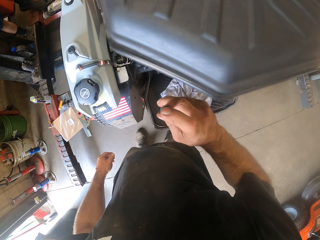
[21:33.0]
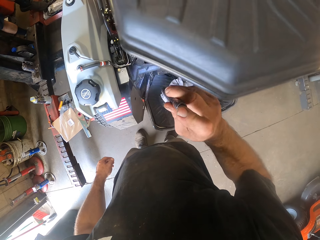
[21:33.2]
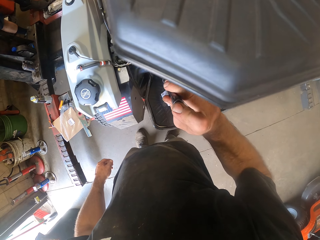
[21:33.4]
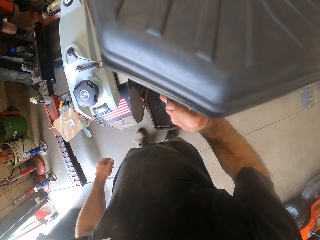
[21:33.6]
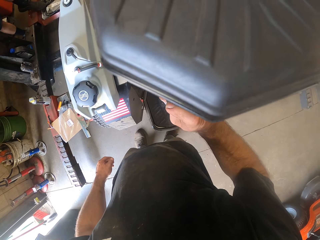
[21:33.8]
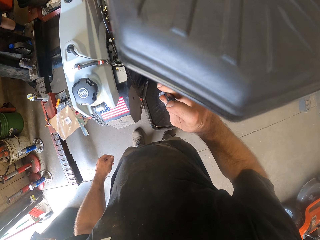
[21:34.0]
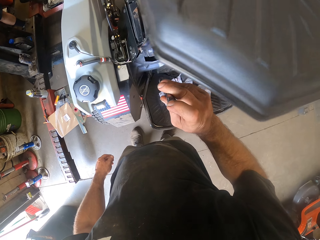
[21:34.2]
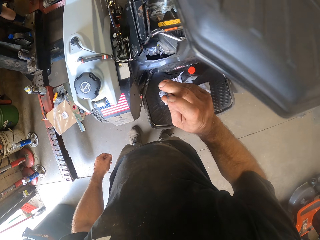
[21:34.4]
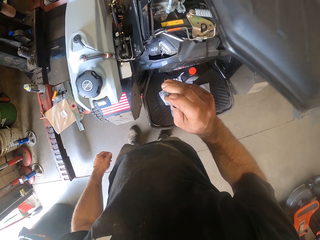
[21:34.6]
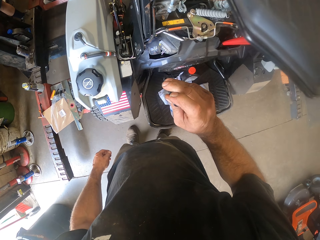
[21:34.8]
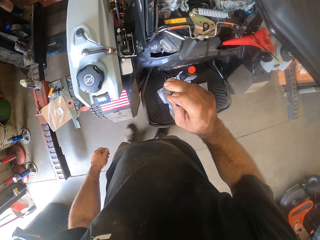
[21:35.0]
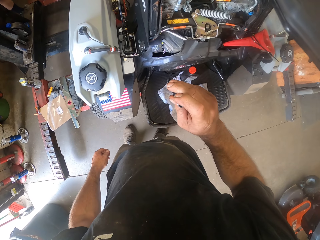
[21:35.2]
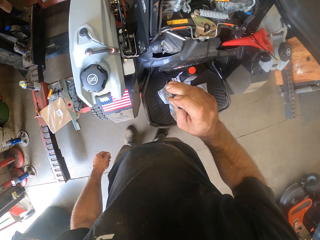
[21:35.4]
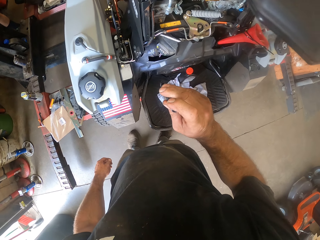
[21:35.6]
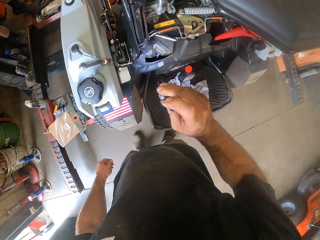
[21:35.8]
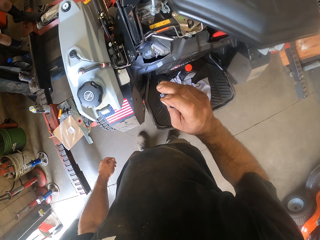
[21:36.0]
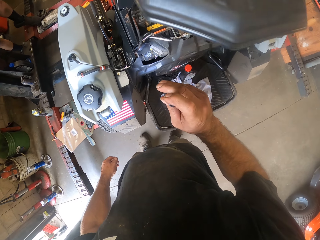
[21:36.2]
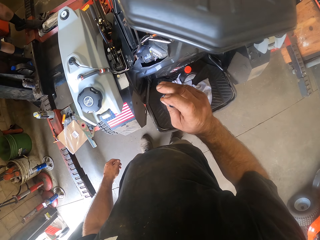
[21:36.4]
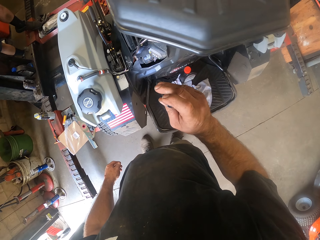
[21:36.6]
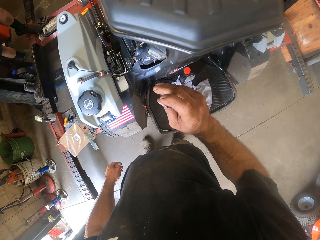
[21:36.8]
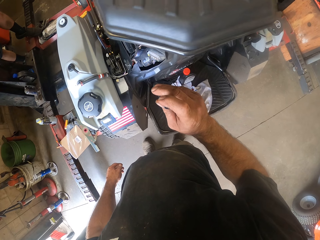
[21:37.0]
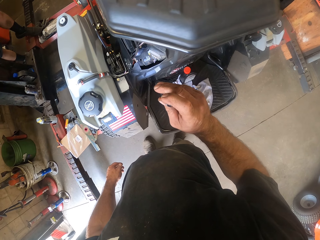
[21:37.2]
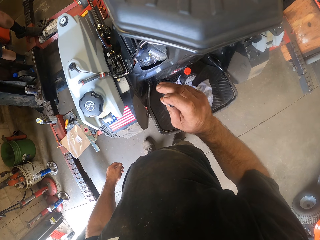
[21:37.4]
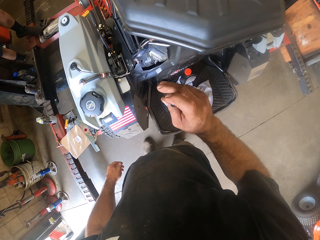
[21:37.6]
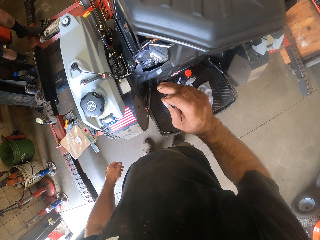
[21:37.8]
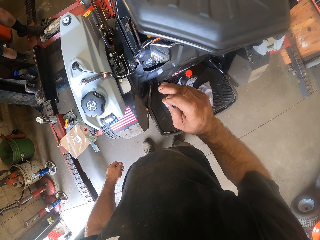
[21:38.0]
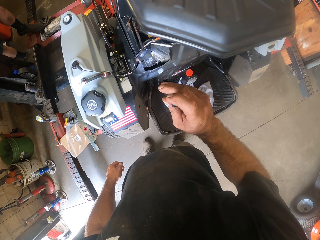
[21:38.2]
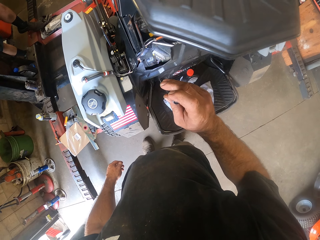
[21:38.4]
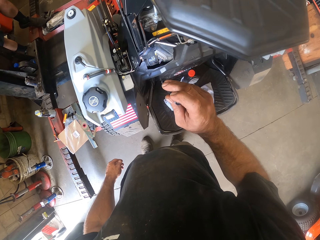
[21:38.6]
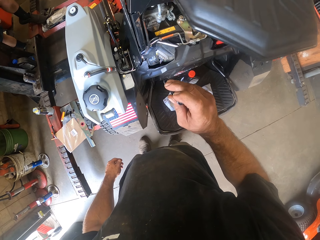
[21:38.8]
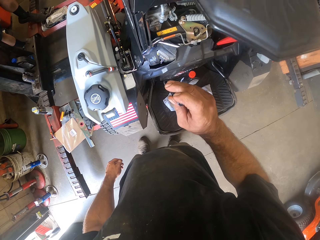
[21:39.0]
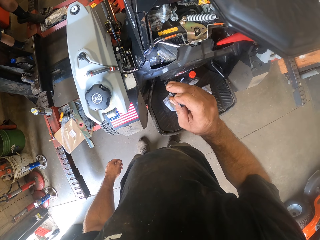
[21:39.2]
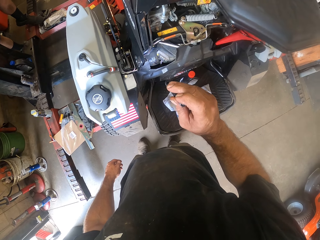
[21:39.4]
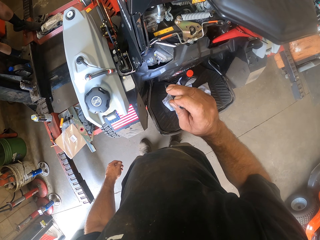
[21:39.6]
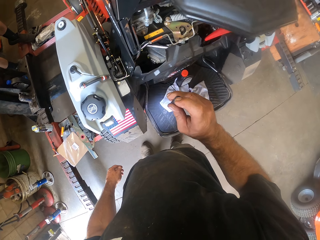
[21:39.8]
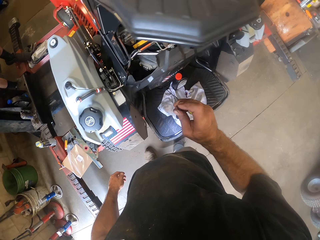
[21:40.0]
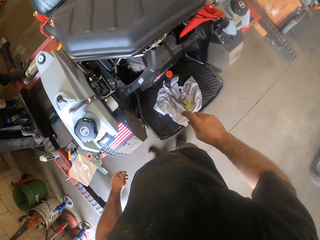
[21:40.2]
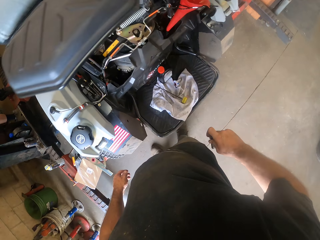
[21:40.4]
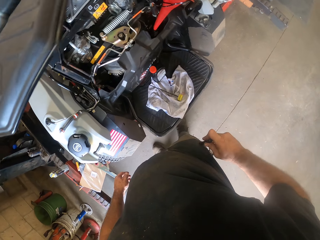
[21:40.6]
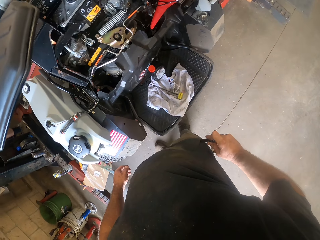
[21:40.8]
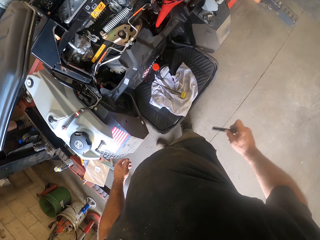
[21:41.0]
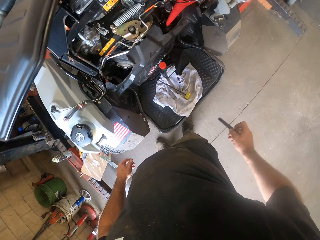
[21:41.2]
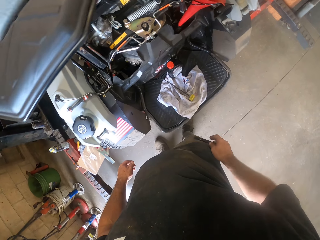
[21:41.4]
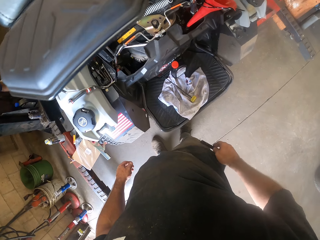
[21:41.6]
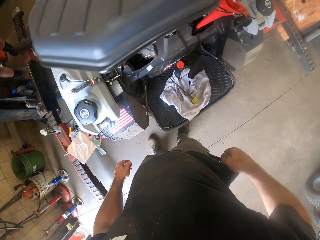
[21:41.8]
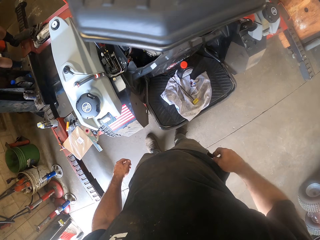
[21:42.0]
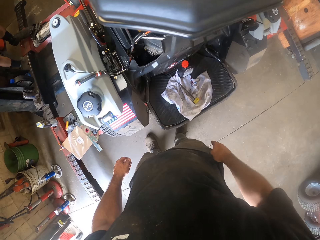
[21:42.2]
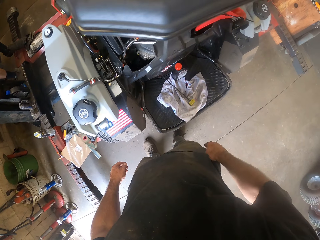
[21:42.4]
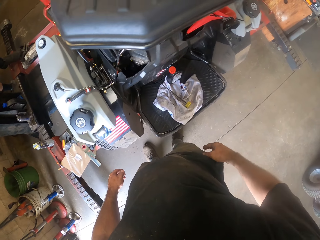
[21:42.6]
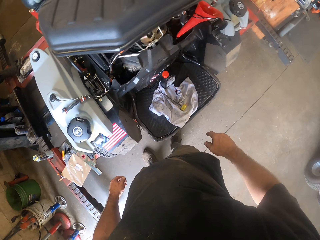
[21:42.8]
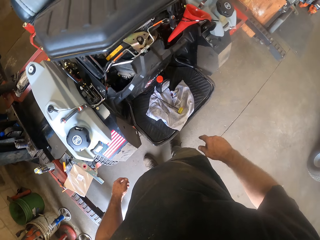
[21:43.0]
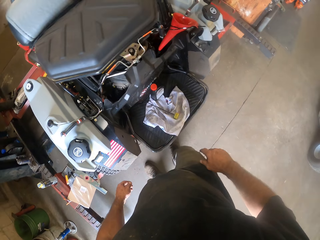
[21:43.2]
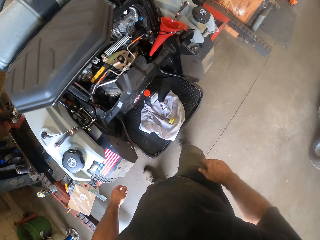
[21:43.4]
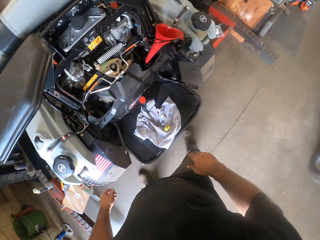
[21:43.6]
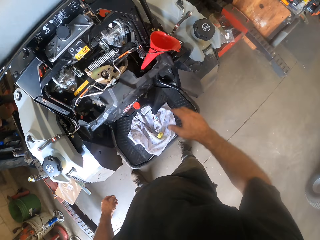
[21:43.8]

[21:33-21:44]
The camera wearer switches the flashlight on. He looks at the mower. He switches off the flashlight. He puts the flashlight in his pocket with his right hand.

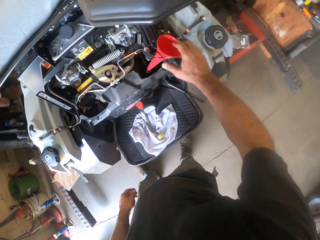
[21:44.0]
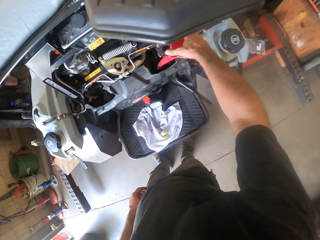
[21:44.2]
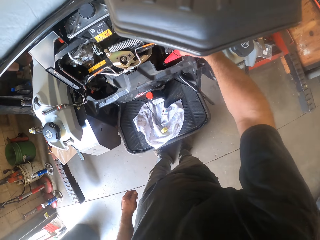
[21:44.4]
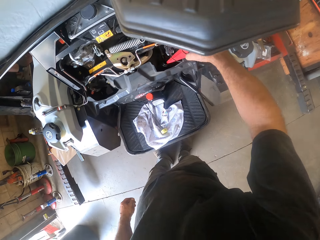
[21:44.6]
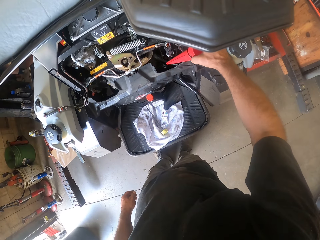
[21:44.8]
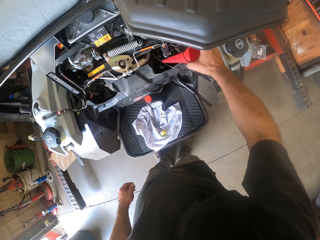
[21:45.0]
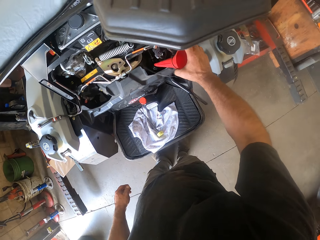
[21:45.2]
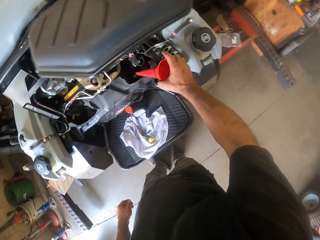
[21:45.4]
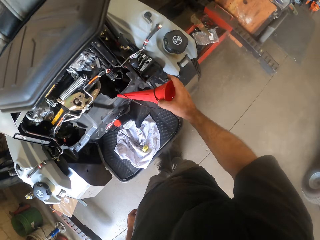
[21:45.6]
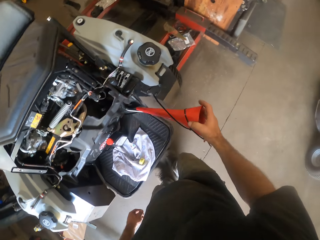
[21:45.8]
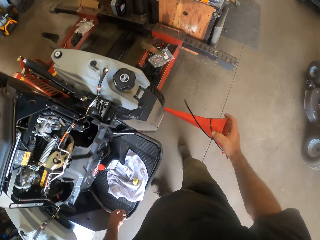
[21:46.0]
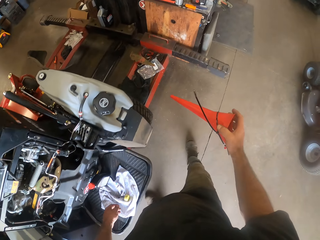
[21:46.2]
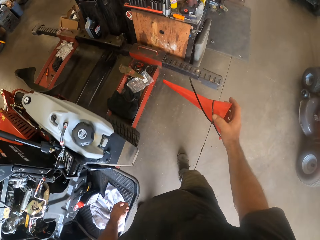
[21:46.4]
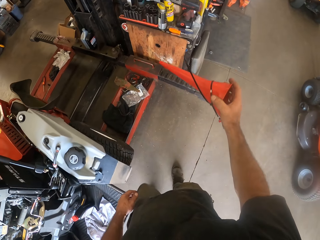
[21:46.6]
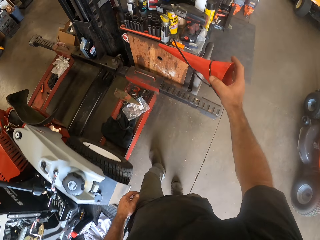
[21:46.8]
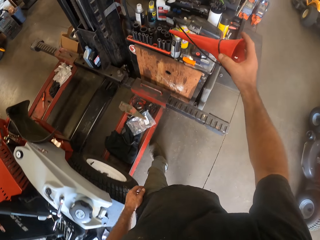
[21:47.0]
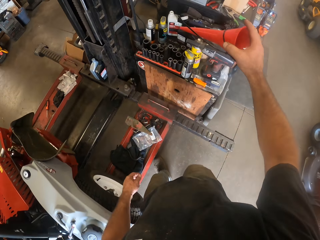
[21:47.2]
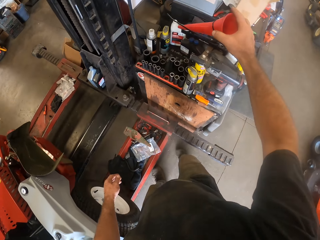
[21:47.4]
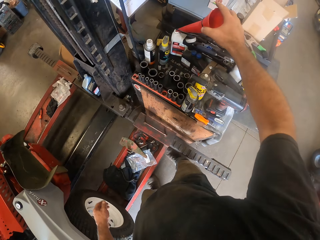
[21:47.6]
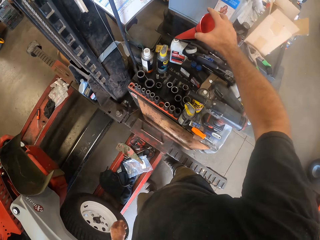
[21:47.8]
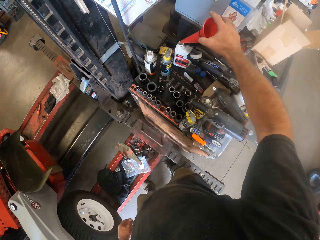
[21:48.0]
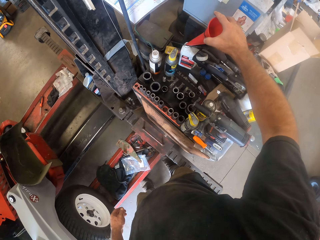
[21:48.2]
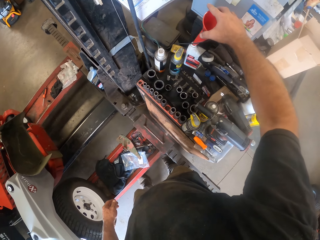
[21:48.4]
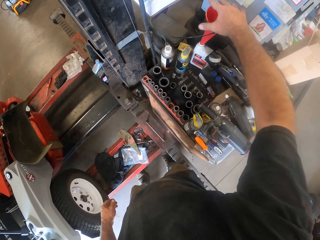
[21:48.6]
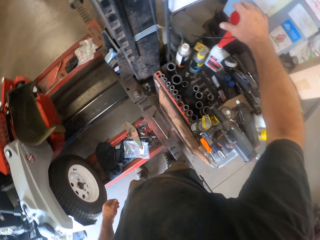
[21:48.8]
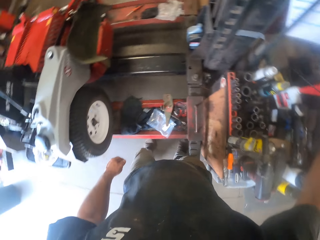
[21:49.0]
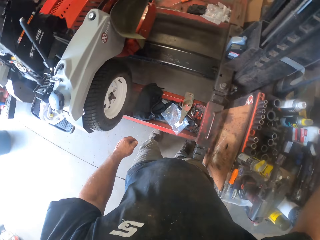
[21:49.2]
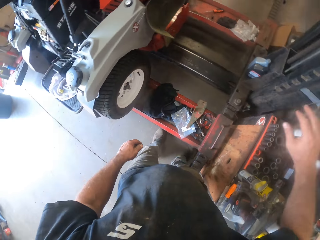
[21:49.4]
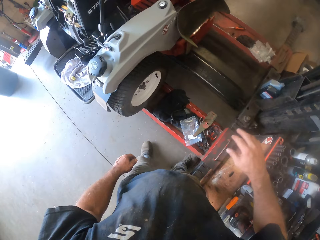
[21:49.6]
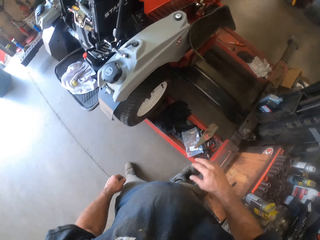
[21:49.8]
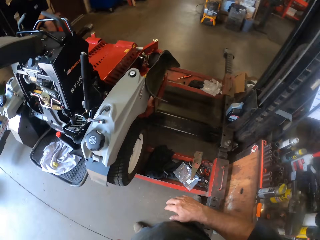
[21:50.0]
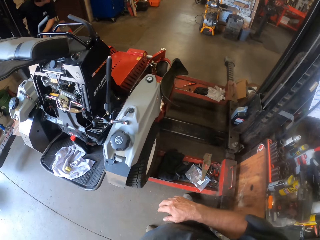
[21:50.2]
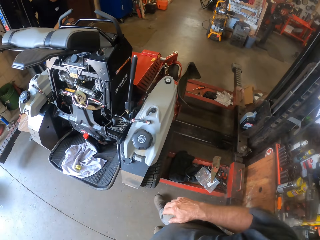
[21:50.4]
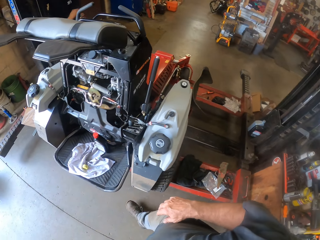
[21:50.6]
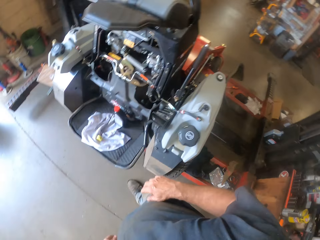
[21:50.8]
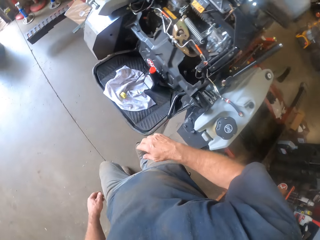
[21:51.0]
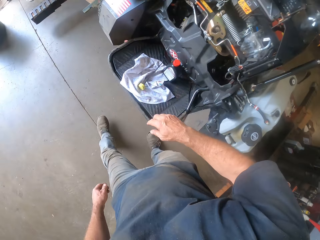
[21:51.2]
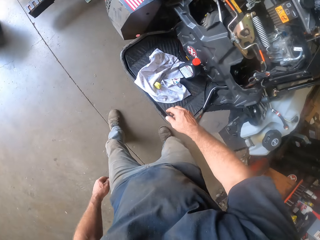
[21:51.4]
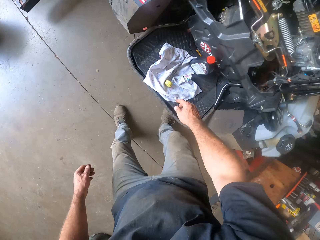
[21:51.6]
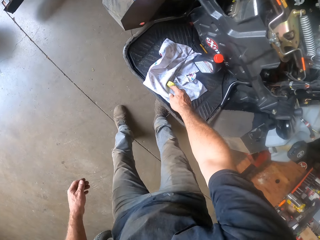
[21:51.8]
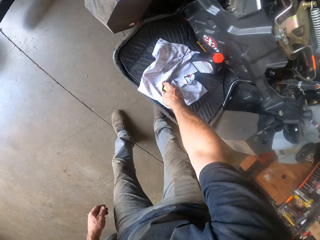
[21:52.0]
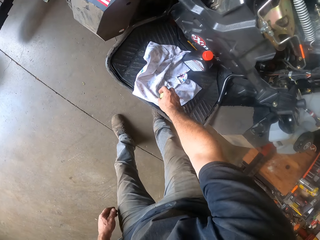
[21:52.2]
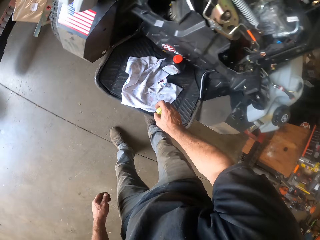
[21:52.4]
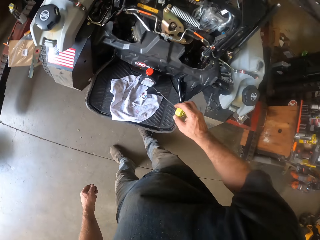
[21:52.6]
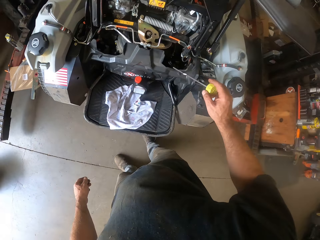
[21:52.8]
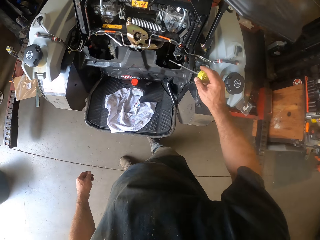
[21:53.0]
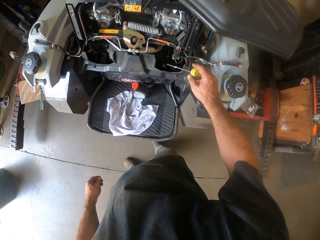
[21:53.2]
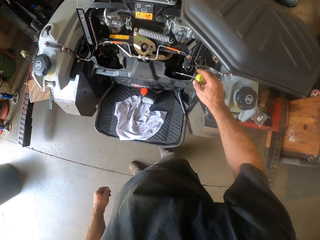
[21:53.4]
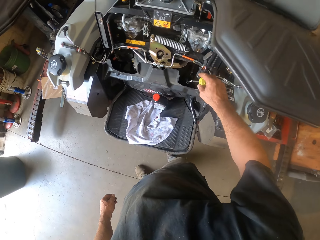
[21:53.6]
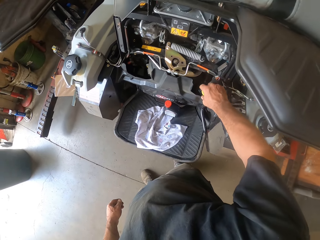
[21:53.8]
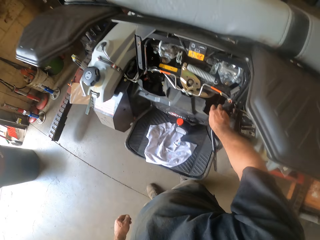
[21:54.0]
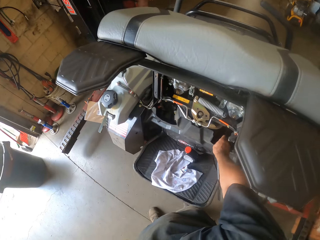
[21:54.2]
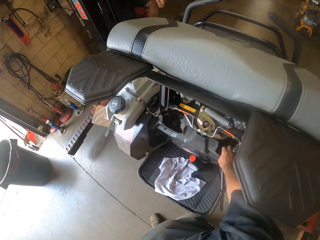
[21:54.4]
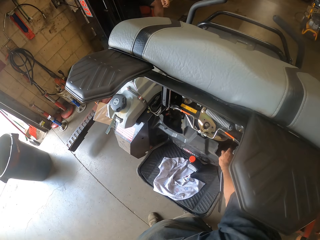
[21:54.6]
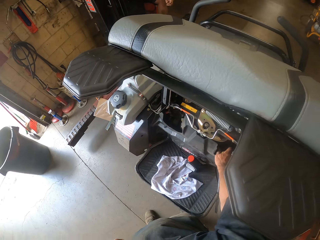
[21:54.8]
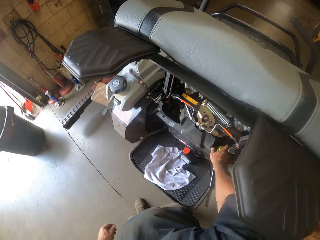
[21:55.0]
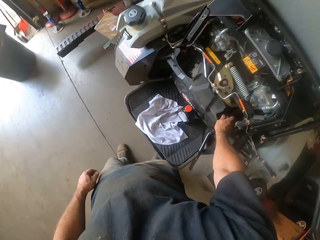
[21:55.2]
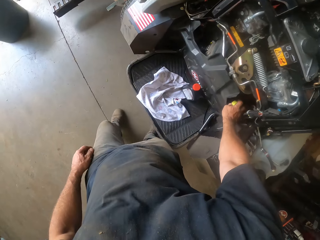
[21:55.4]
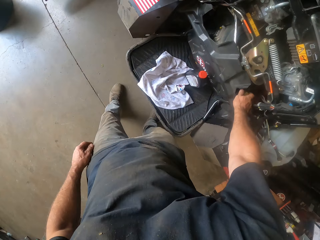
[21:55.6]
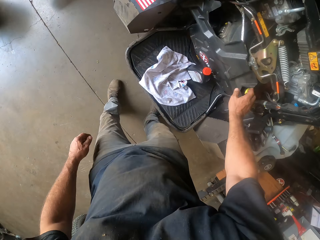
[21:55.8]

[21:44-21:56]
The camera wearer removes the funnel in the oil tank with his right hand. He walks around. He places the funnel on a white bottle with his right hand. He walks around. He picks up the oil tank gauge from the lawn mower with his right hand. He places the oil tank gauge in the oil tank with his right hand. He closes the oil tank with his right hand.
